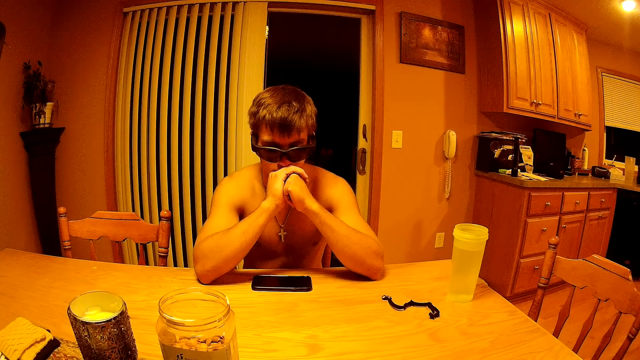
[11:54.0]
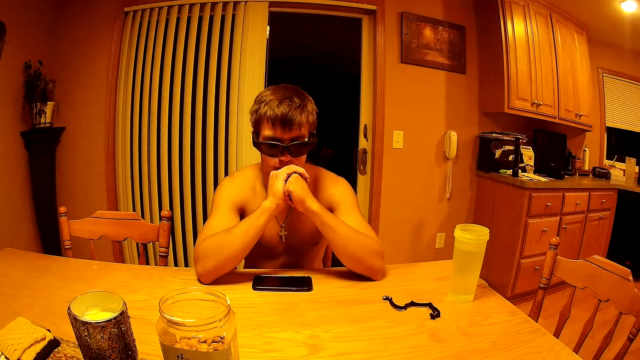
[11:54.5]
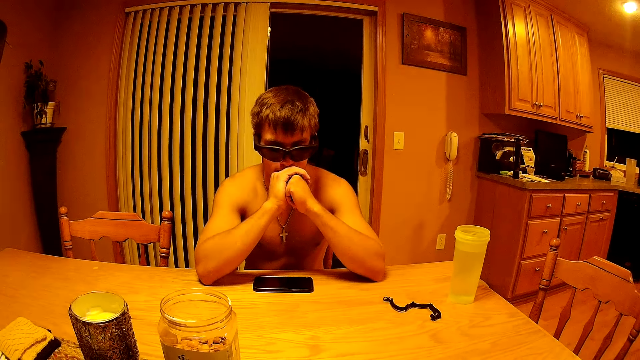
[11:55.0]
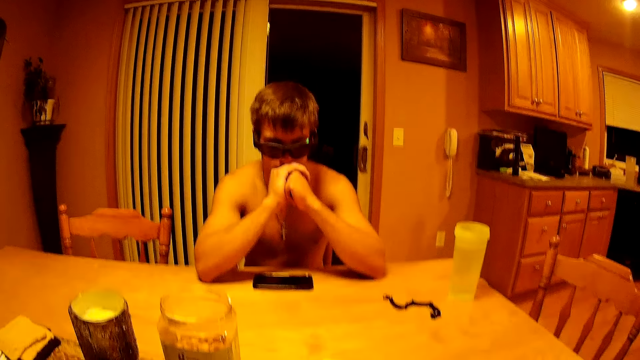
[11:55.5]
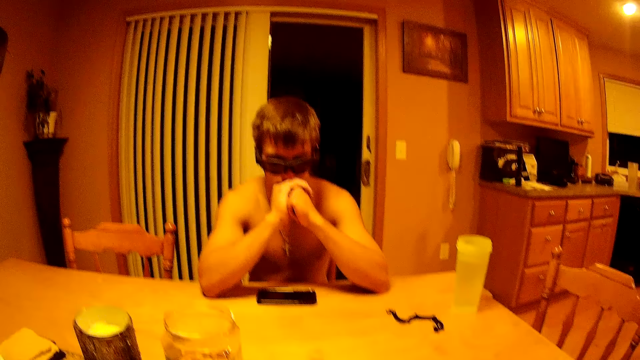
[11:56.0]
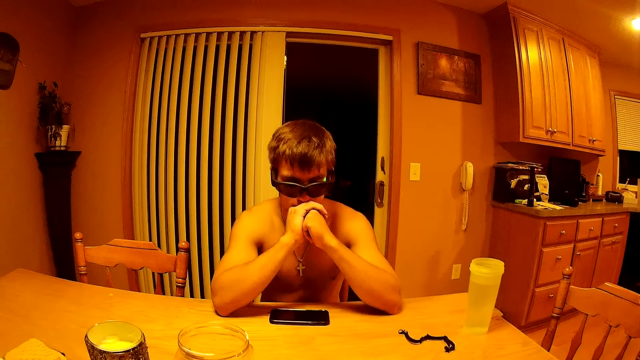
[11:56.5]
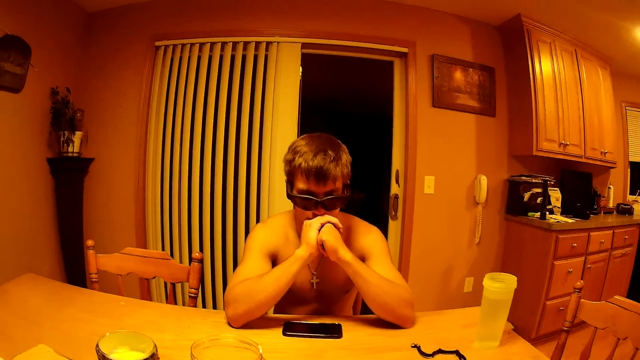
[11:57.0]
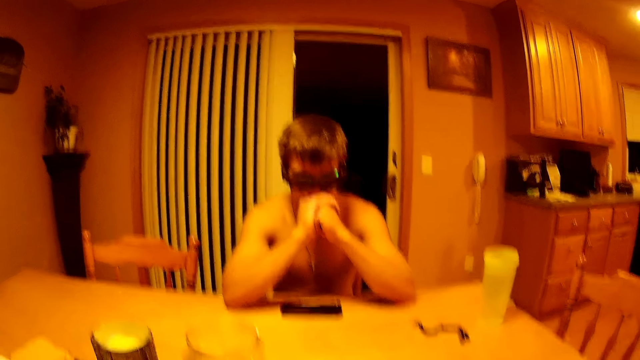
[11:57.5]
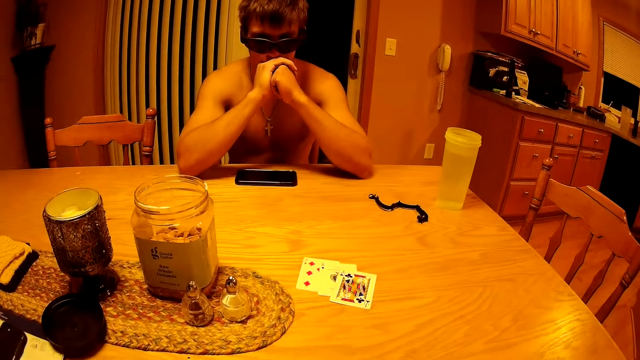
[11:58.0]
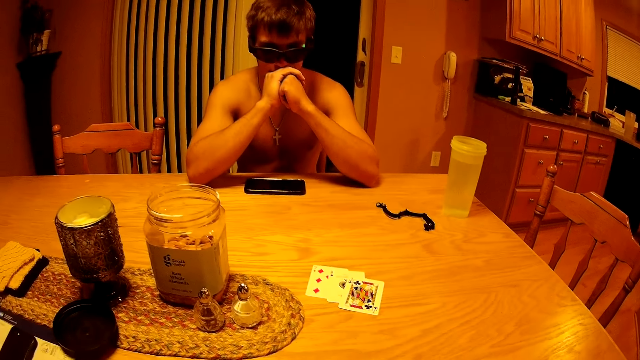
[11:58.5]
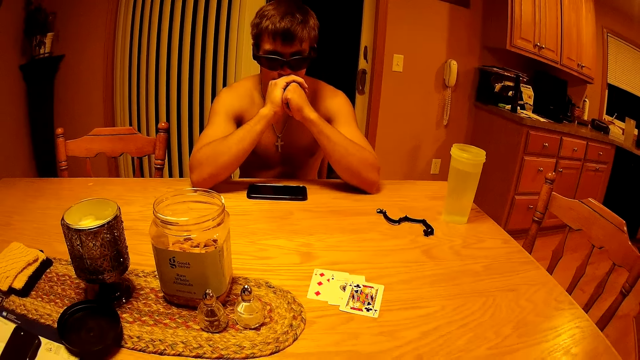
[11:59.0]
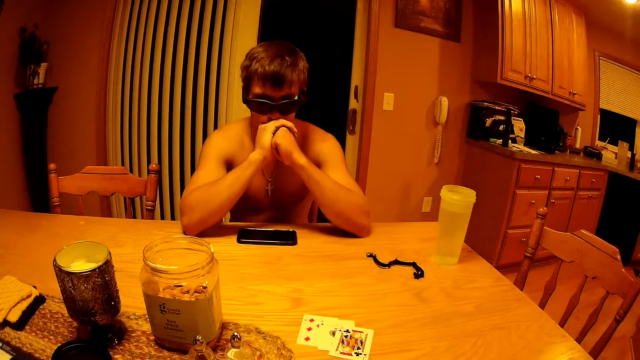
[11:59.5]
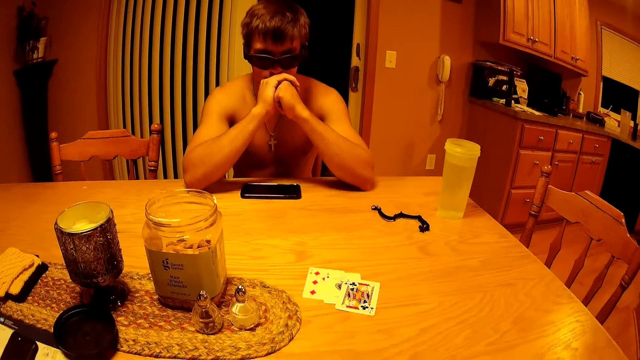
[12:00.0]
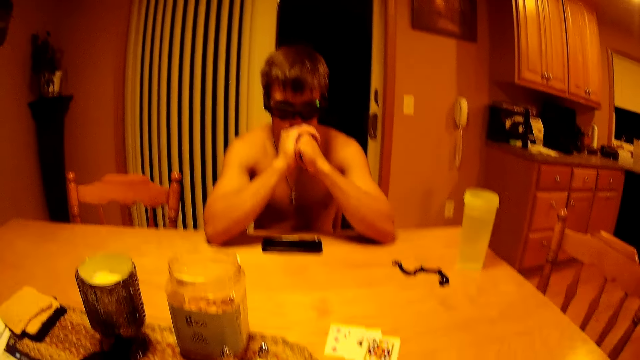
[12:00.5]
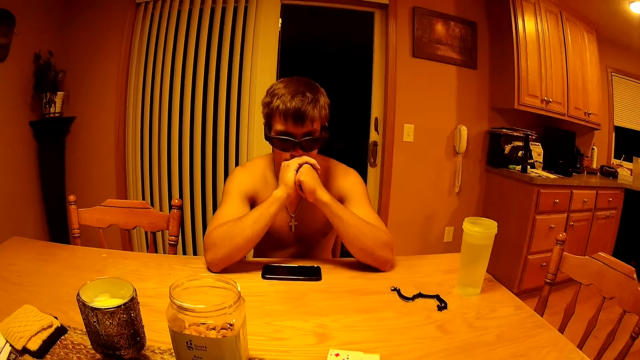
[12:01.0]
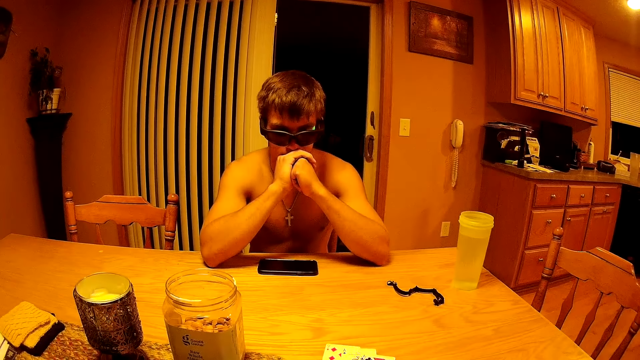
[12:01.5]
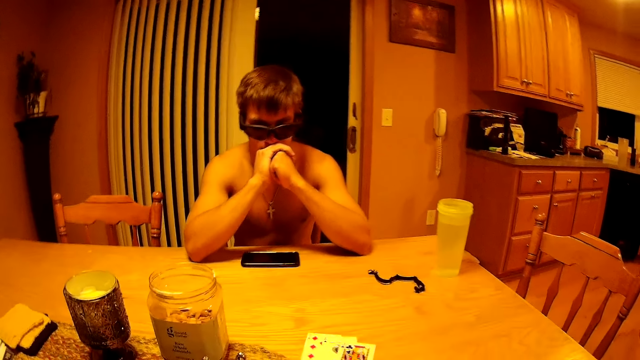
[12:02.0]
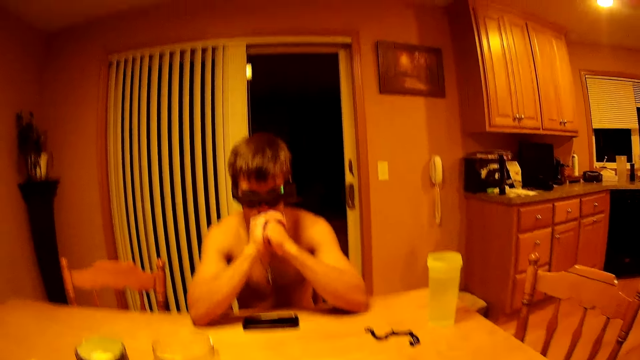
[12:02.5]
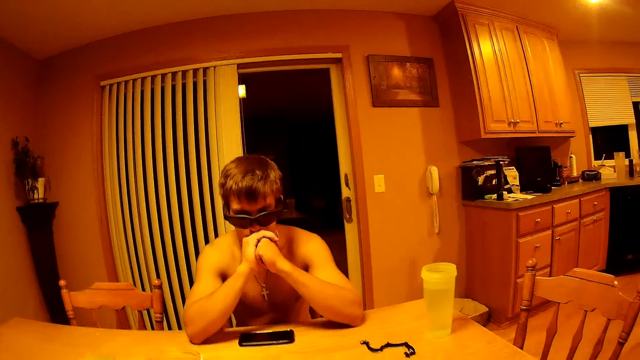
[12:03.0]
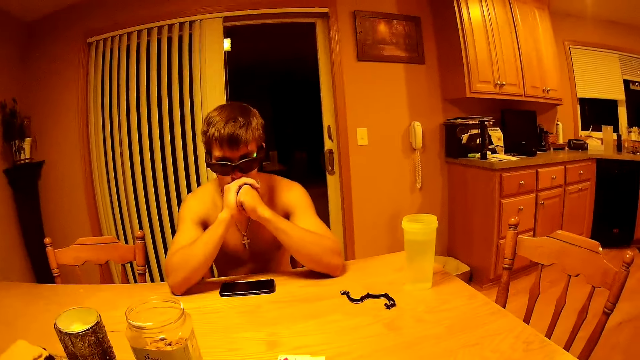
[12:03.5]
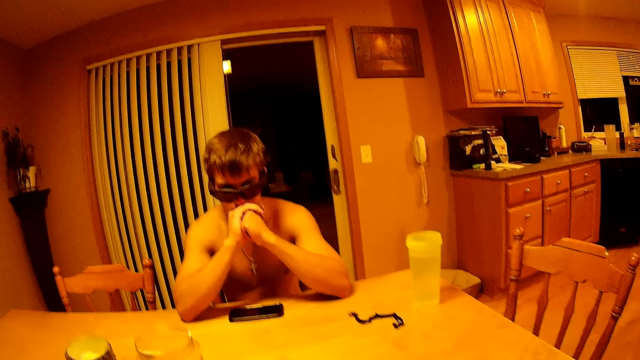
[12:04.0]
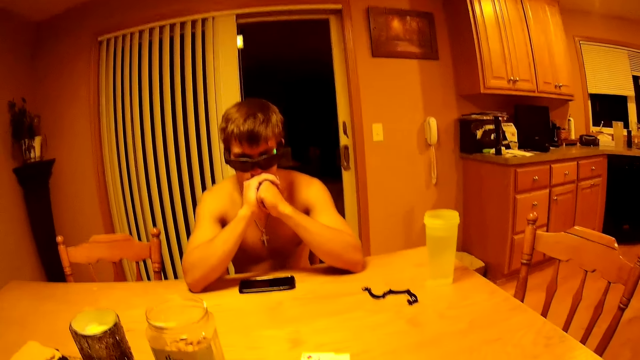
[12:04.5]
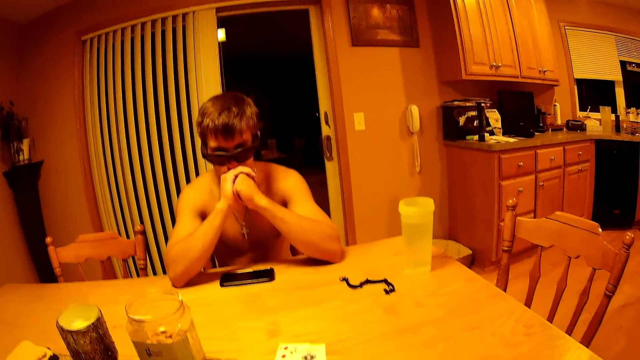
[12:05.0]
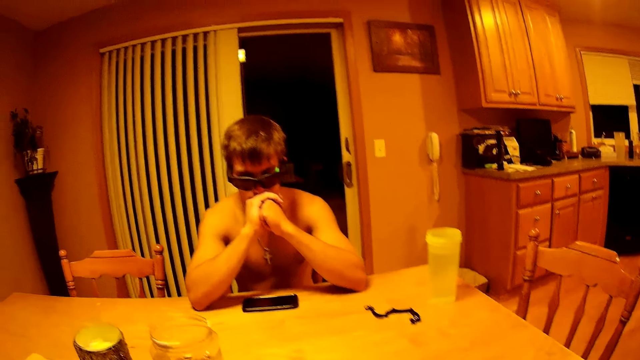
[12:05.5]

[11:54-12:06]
The camera wearer drops a card on the table.

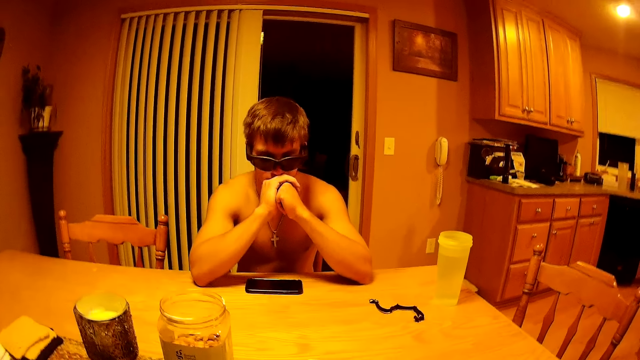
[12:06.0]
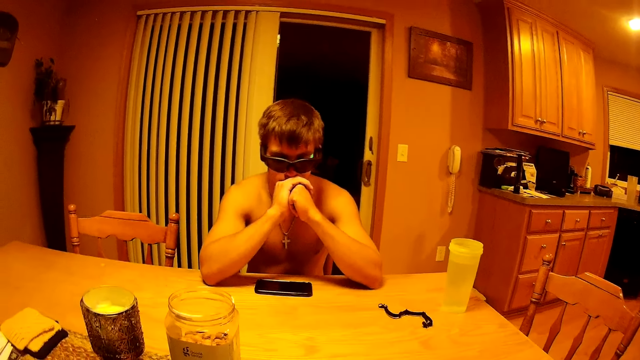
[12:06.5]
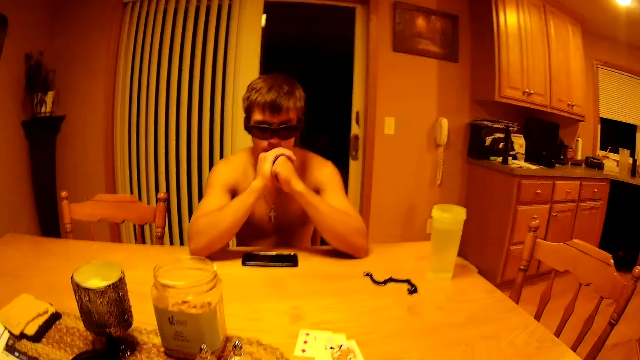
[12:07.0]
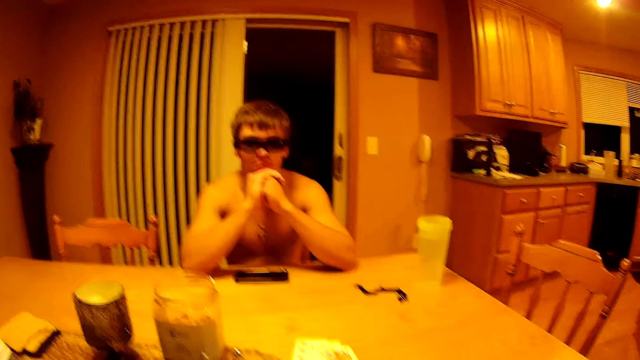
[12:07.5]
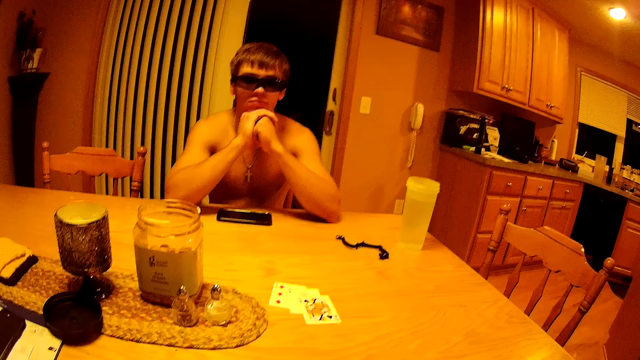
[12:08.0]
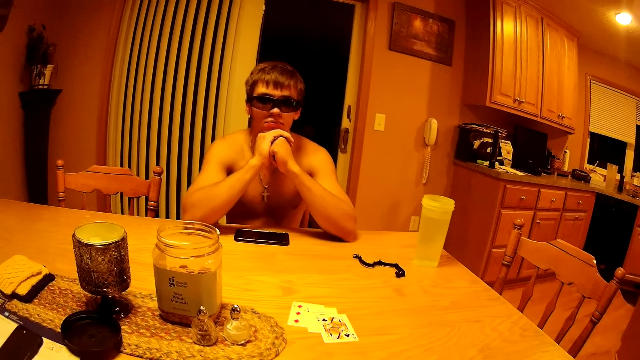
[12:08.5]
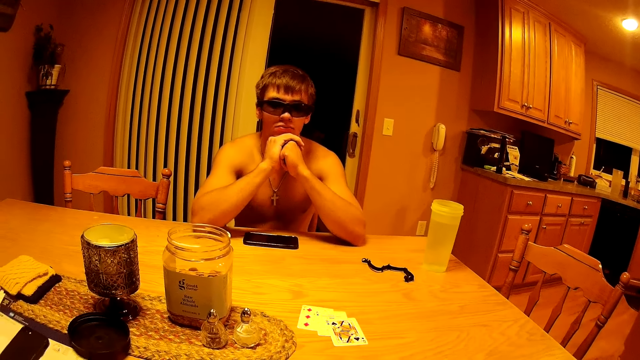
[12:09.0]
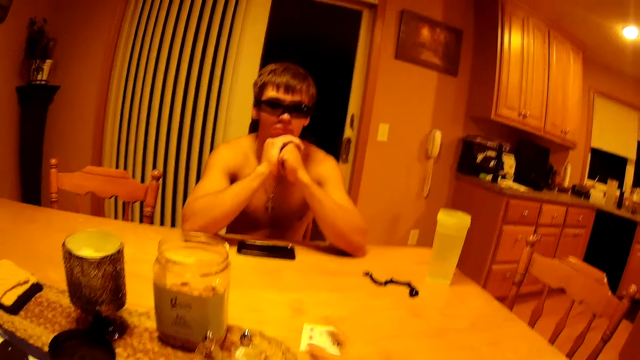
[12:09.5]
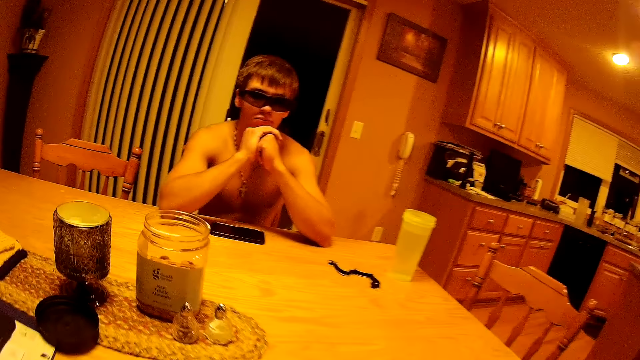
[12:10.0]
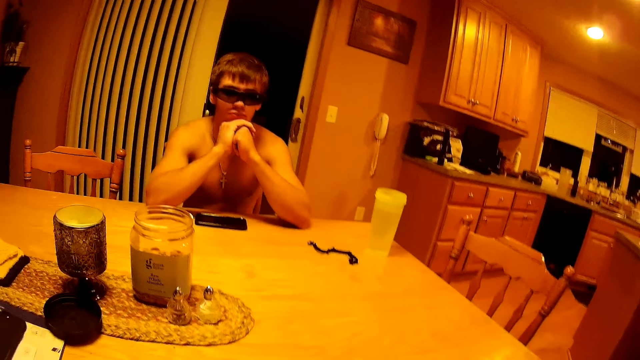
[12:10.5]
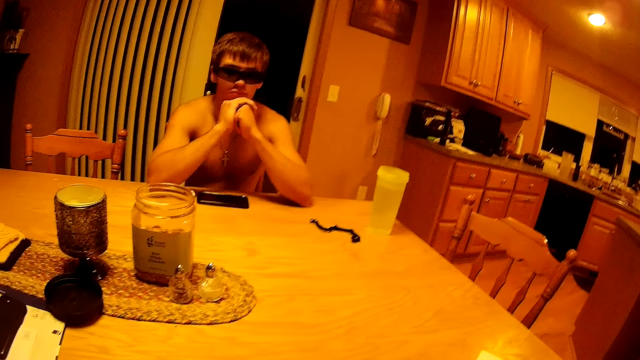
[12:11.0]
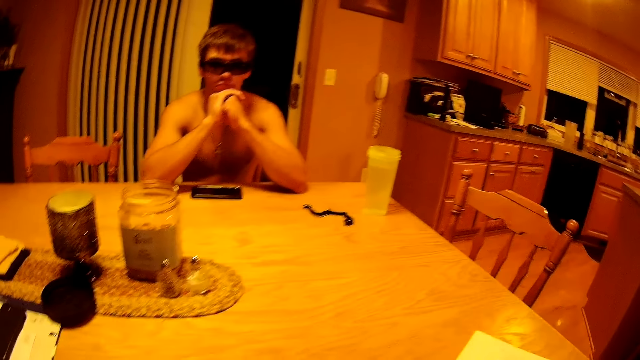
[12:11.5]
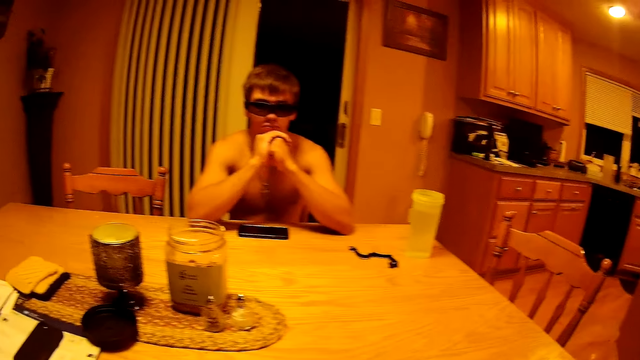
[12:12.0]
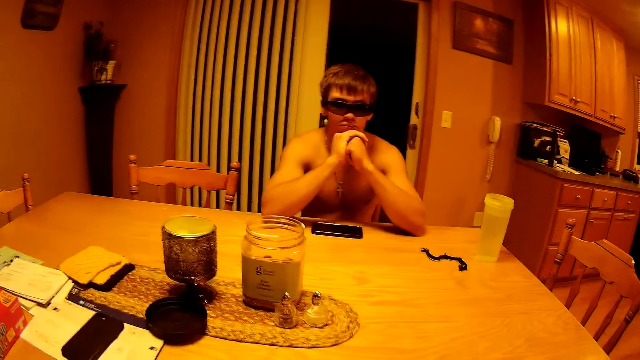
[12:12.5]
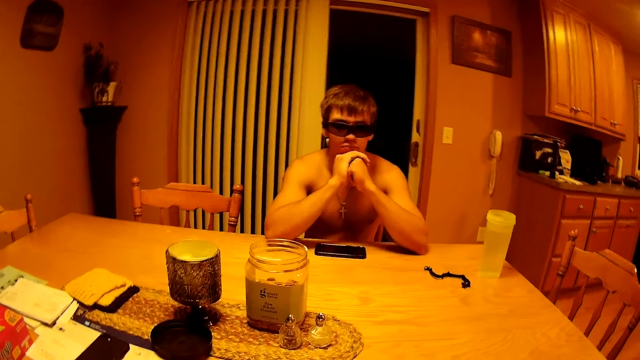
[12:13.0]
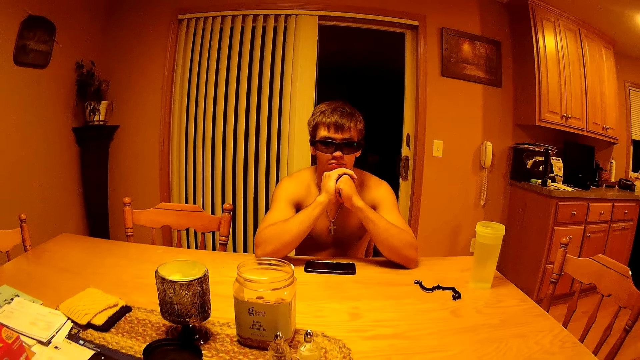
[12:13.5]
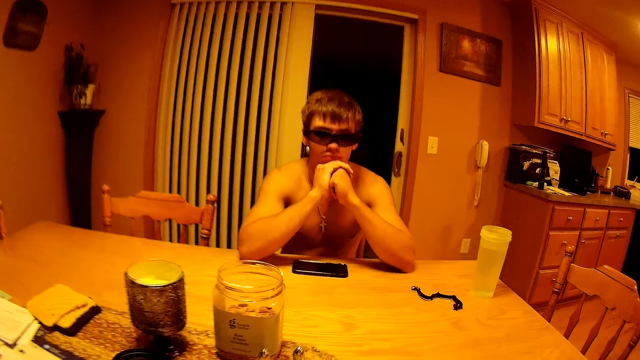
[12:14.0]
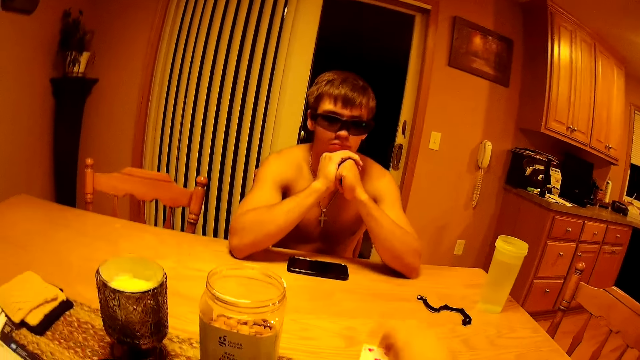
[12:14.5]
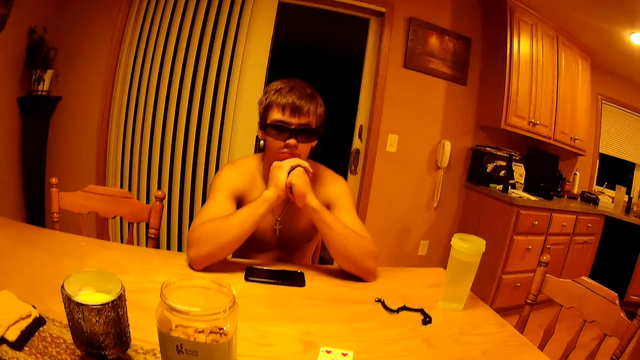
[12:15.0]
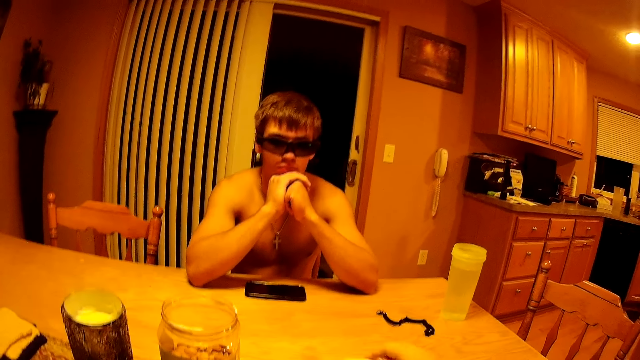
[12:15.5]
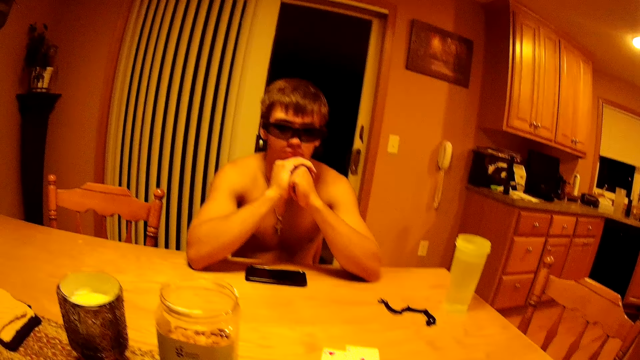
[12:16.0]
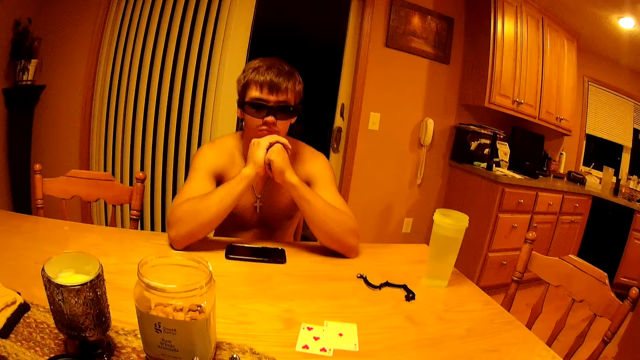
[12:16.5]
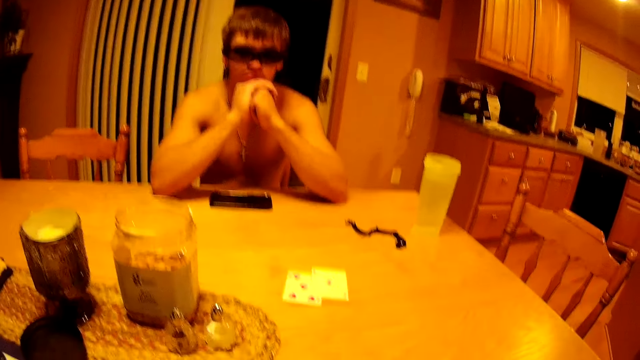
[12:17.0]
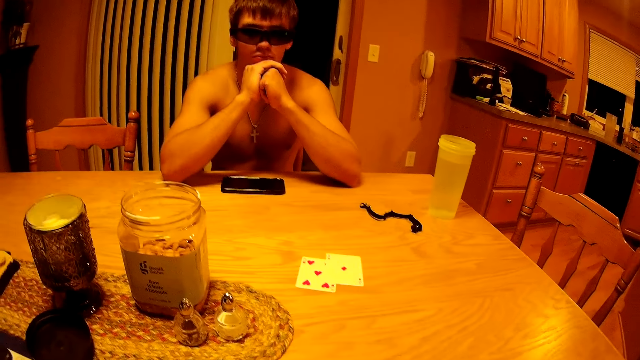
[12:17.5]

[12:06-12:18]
The camera wearer picks up the playing cards from the table. They drop a card with hearts on the table. They drop a card with diamonds on the table.
